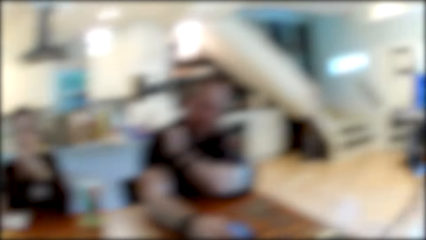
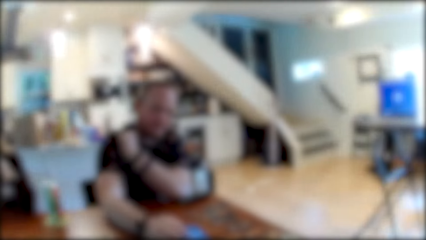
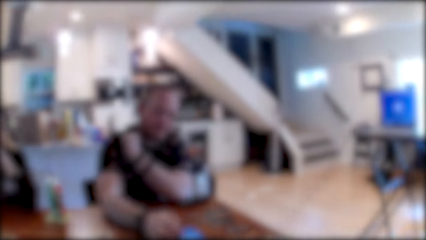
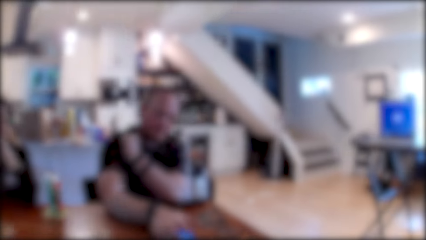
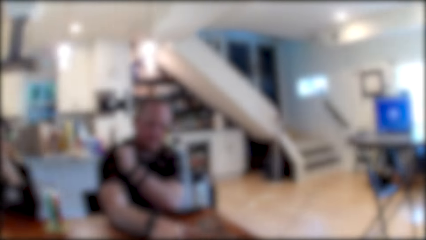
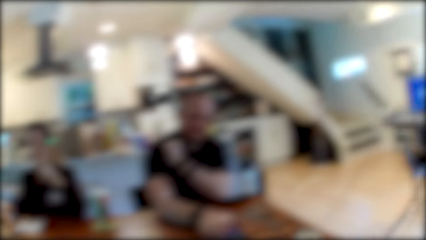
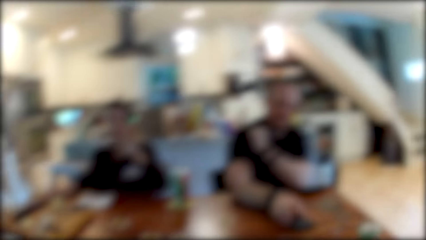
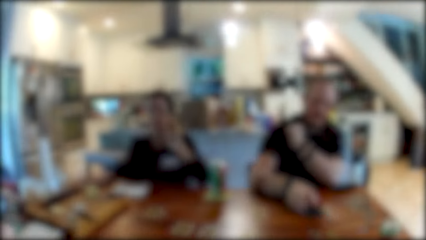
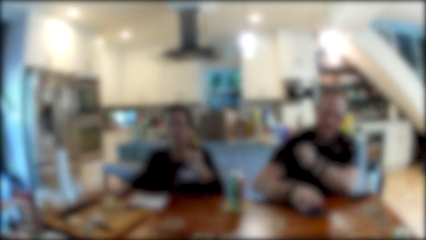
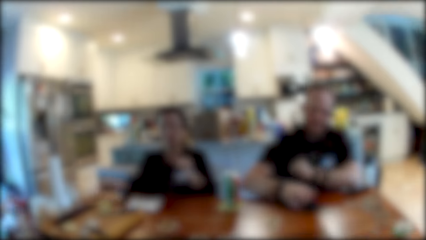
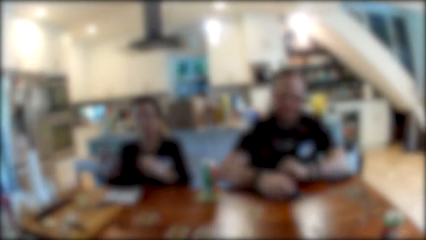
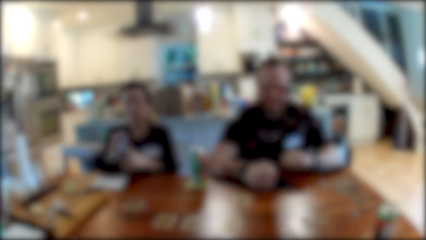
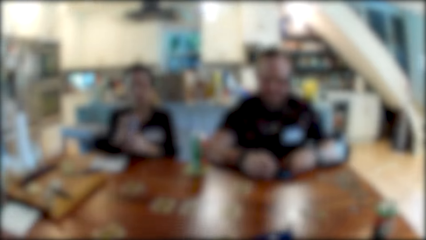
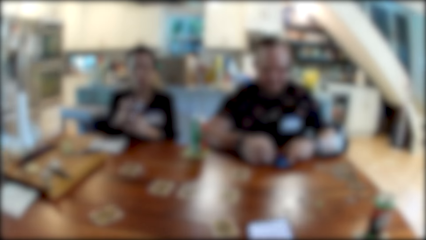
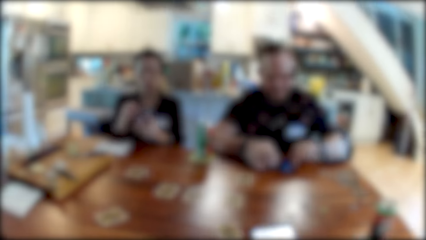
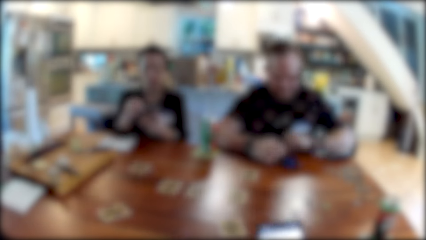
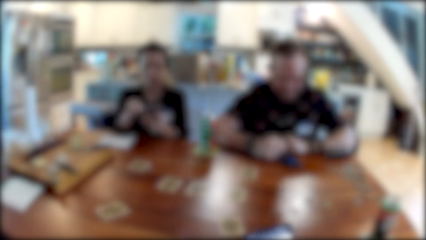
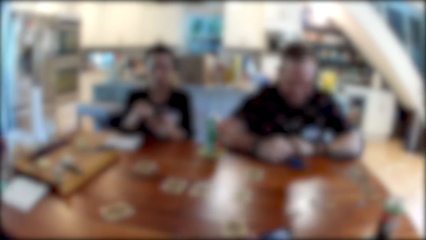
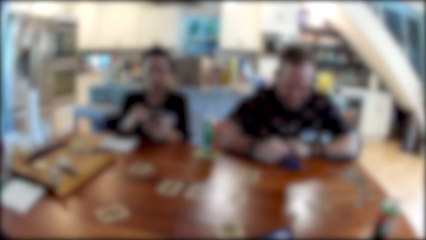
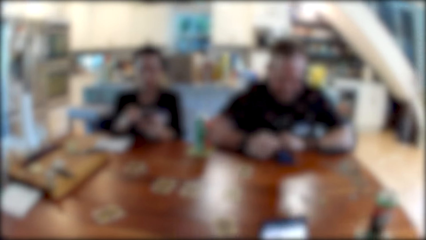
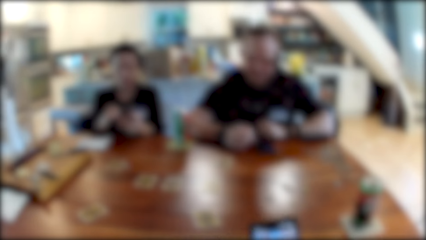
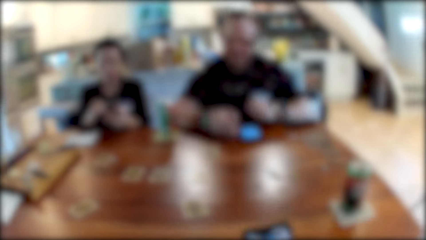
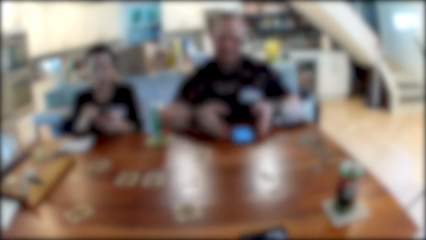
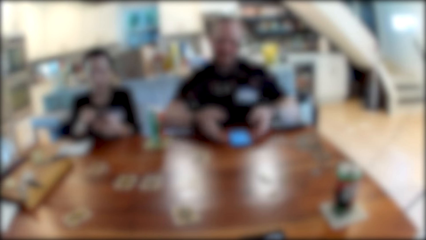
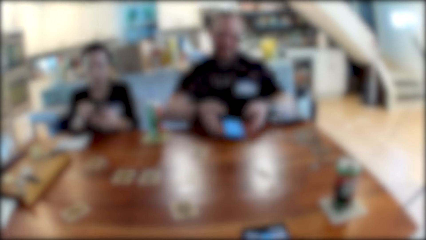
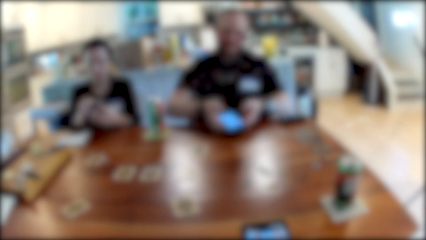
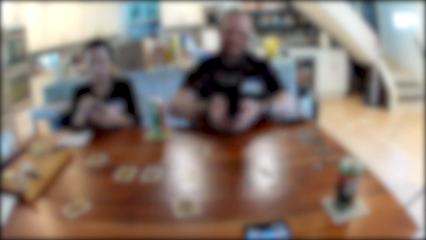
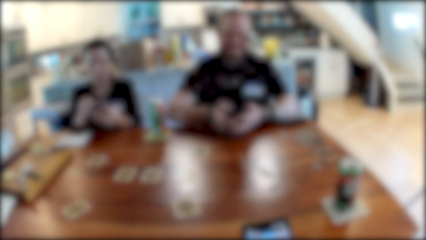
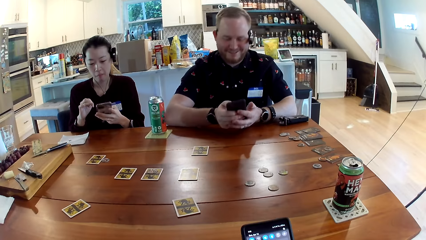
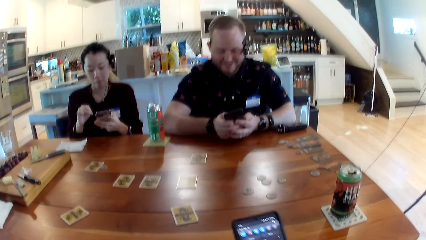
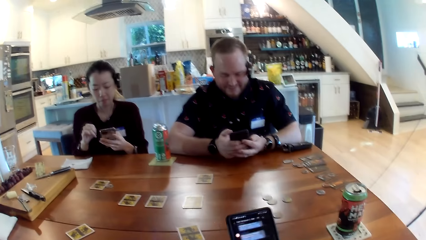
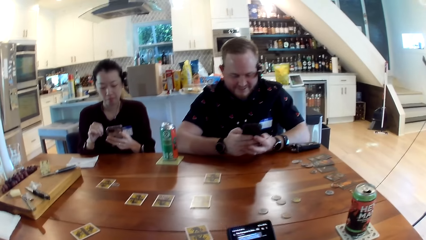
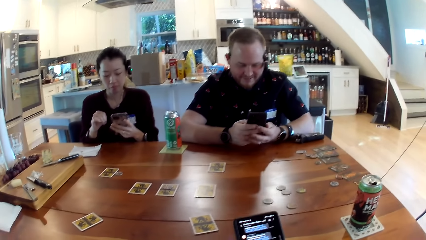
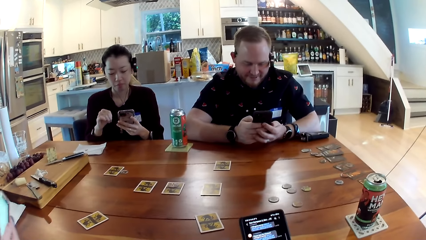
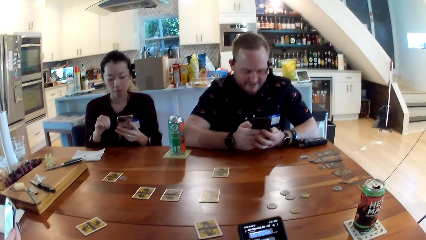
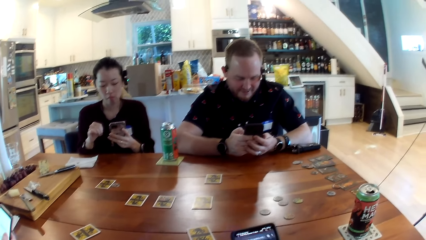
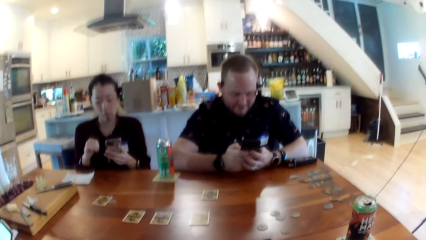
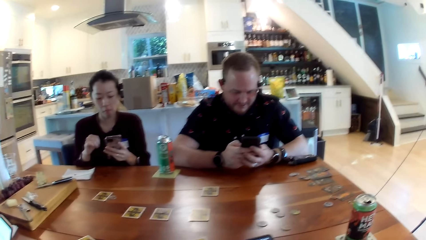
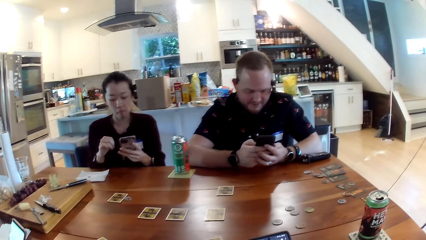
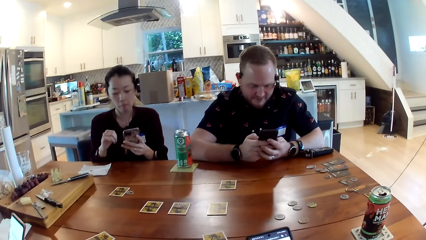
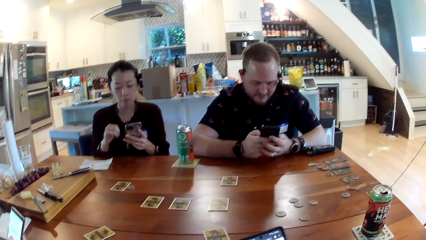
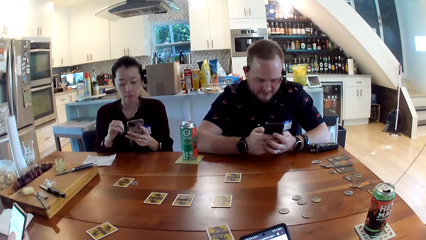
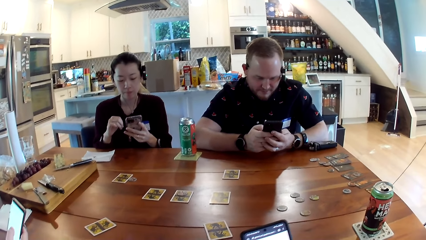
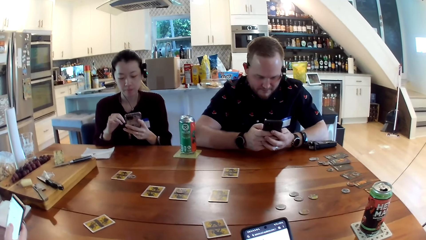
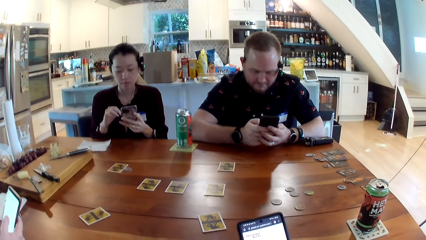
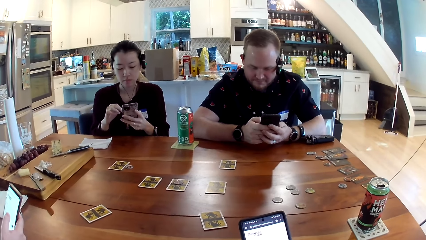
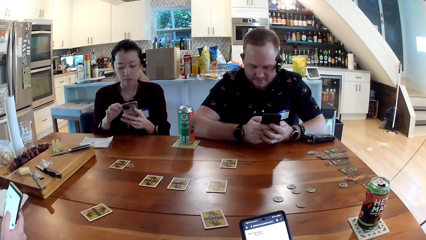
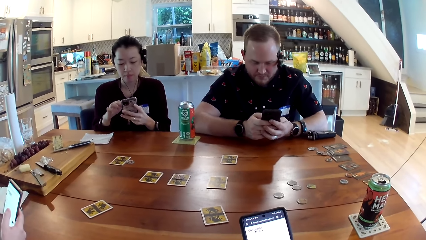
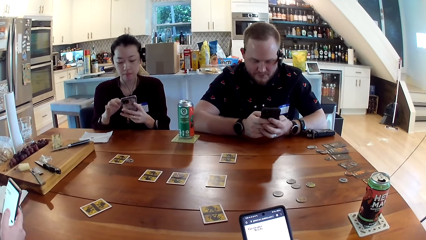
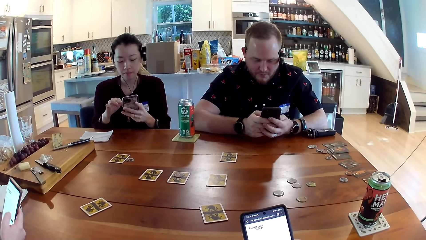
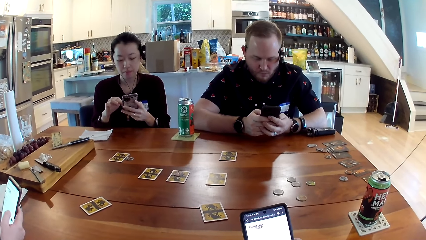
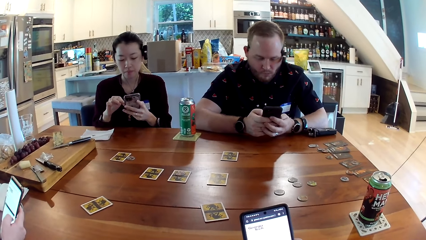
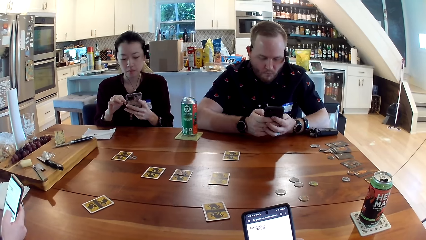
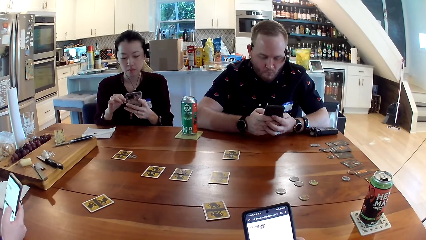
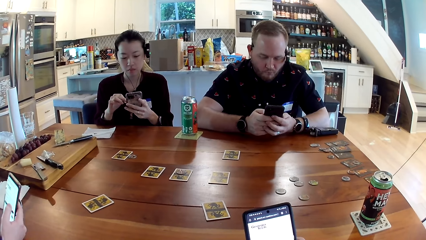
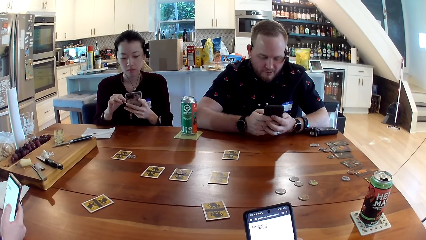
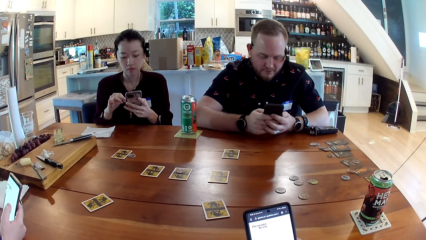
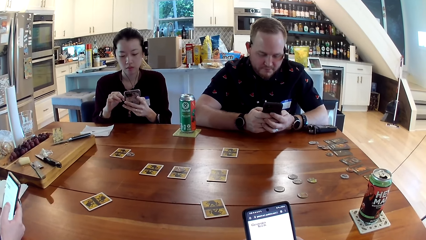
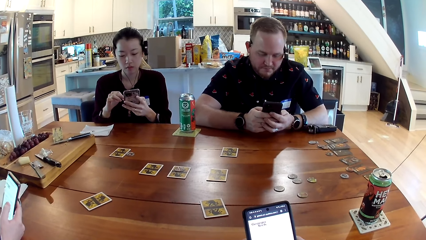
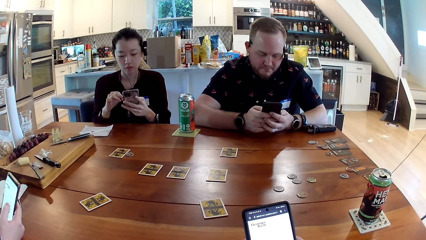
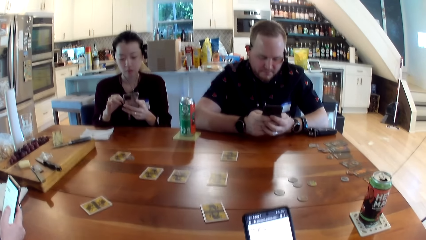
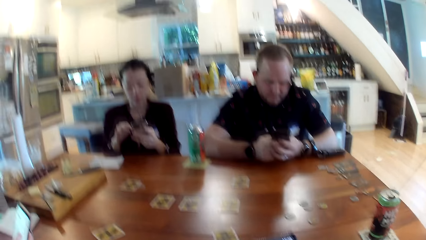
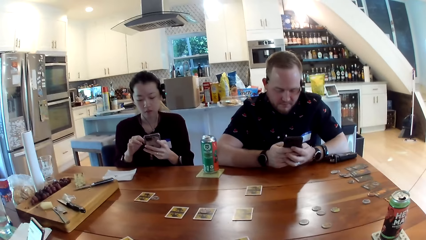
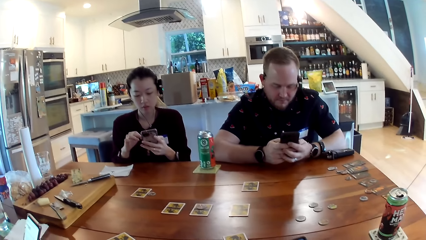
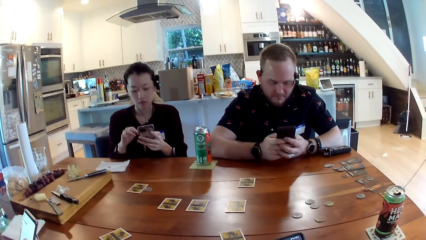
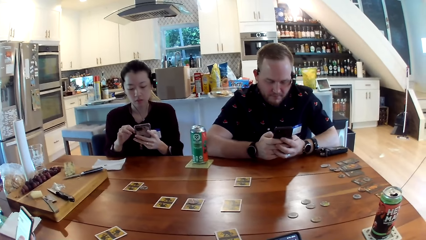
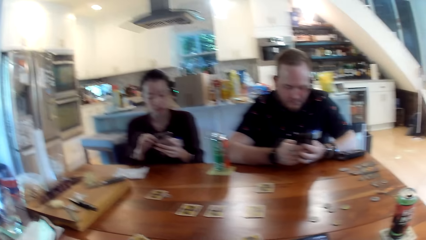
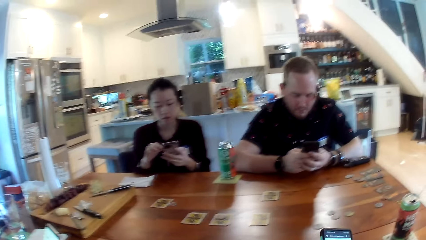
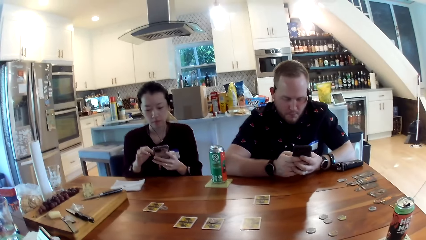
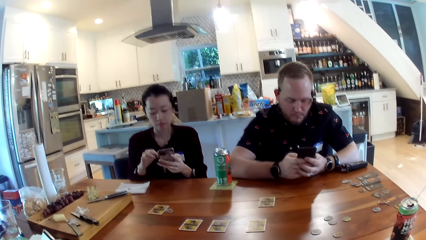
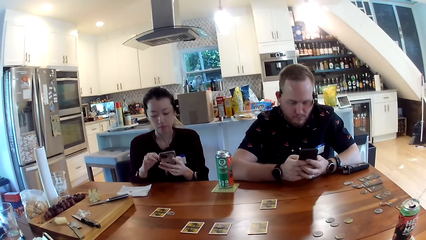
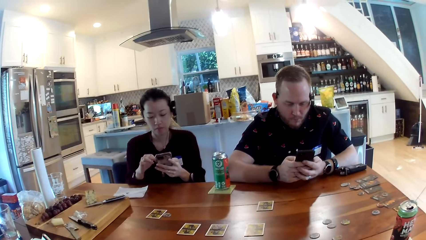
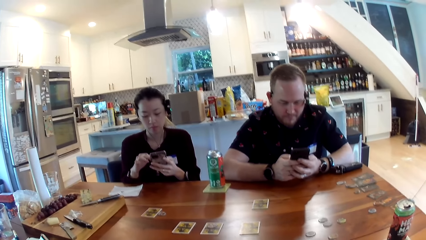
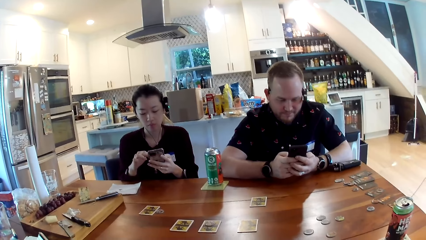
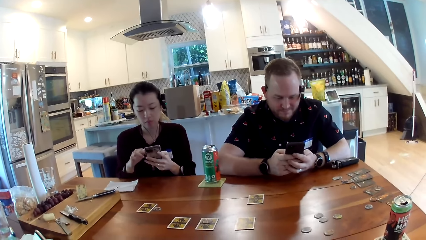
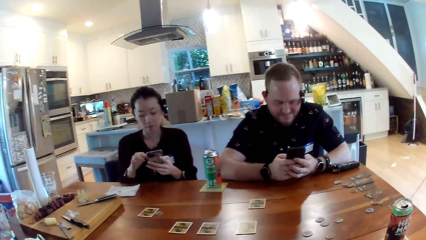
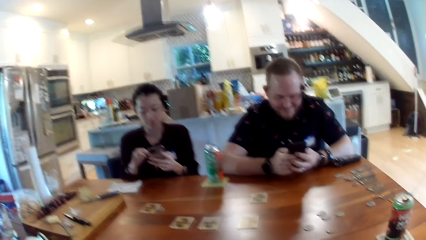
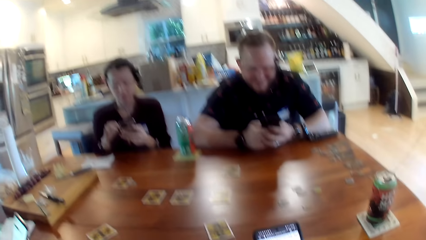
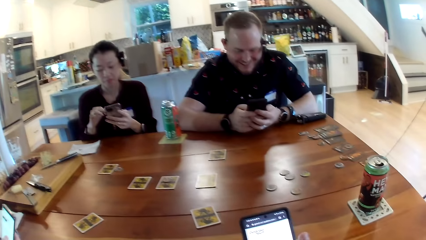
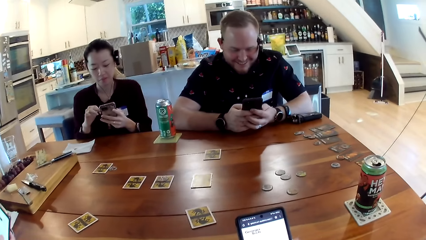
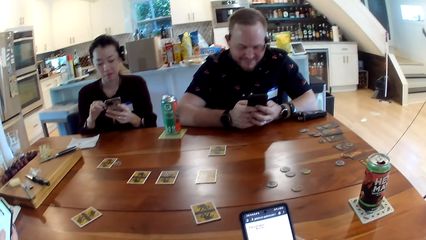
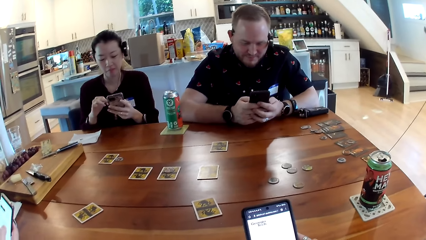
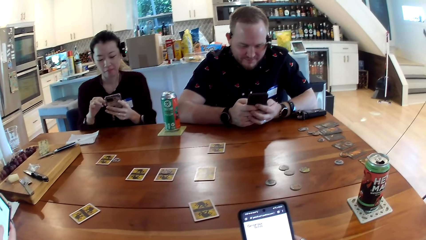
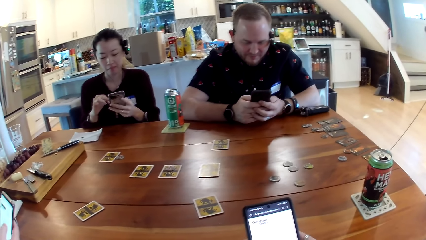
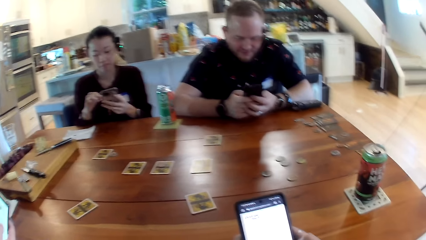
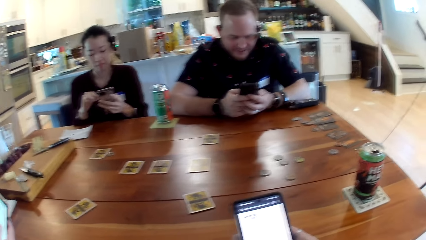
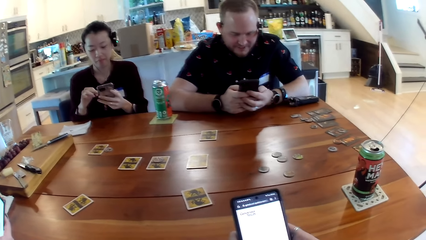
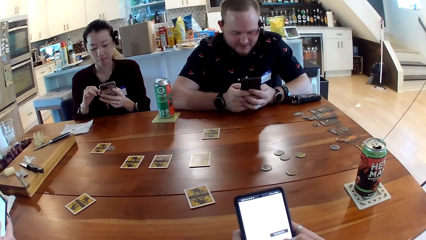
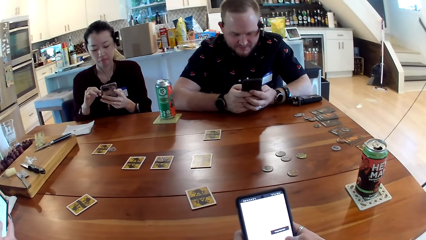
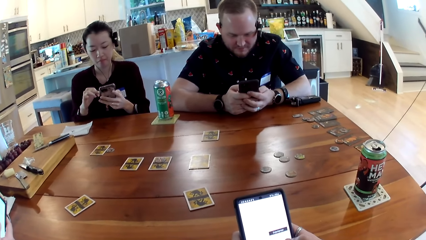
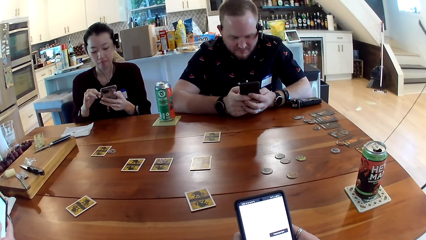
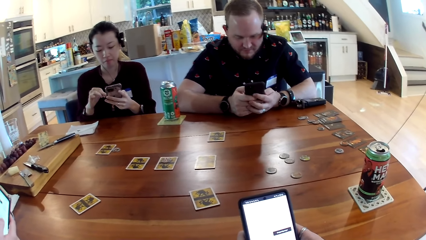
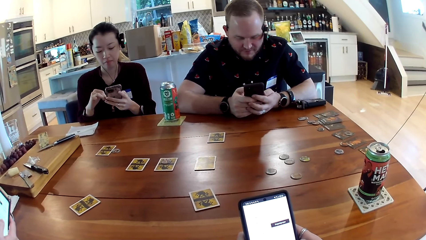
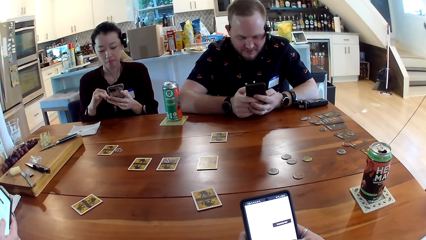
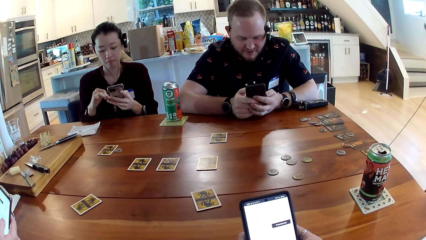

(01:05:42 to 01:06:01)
The man drags the smartphone on the table with his right hand. The woman picks up a smartphone from the table with her right hand and passes the smartphone from her right hand to her left hand. The man touches the smartphone on the table with his left hand. The woman presses the smartphone in her left hand with her right hand. The man presses the smartphone on the table with his right hand and carries the smartphone from the table with both hands. The camera wearer presses a smartphone in his right hand with his right hand. The man presses the smartphone with his right hand. Another woman presses a smartphone with her right hand. The first woman presses the smartphone in her left hand with her right hand.
